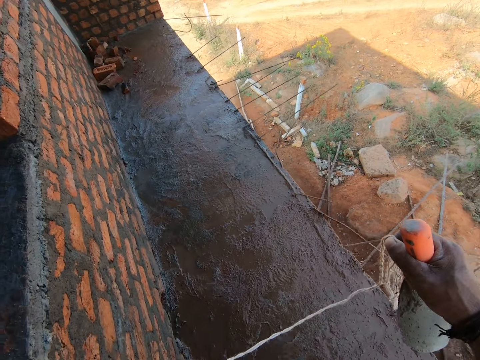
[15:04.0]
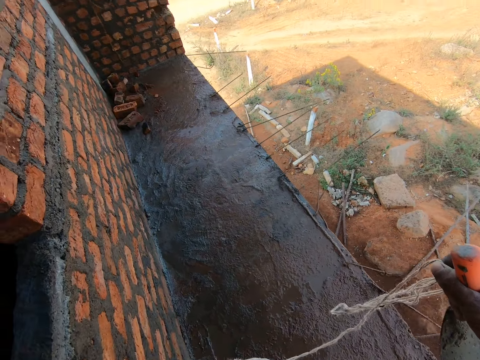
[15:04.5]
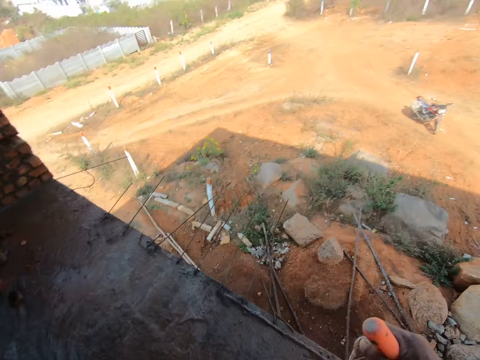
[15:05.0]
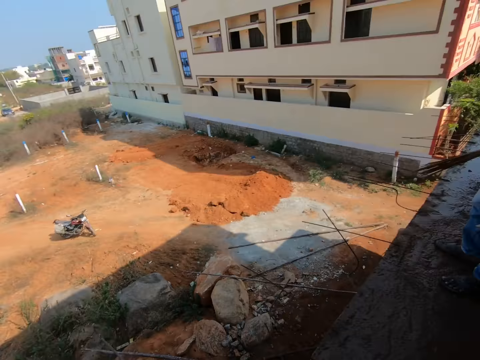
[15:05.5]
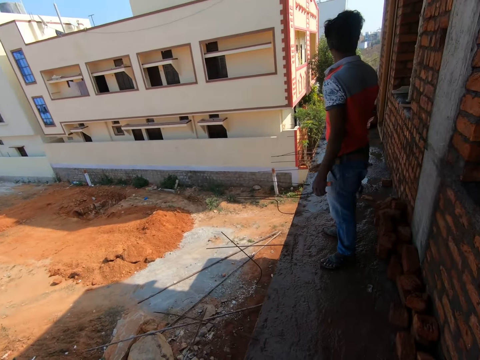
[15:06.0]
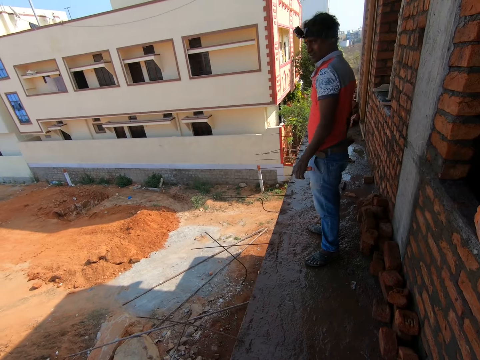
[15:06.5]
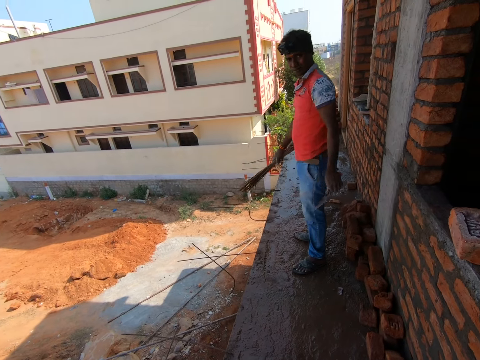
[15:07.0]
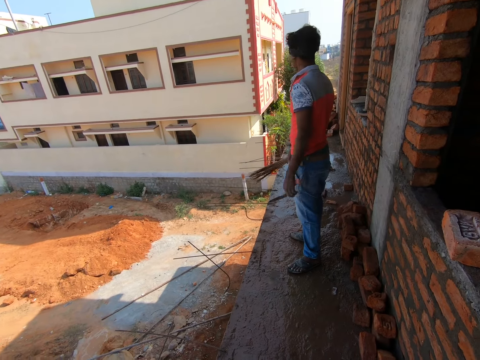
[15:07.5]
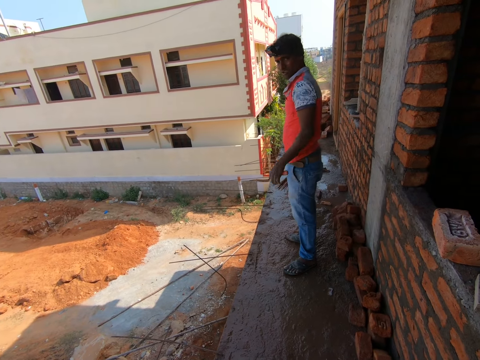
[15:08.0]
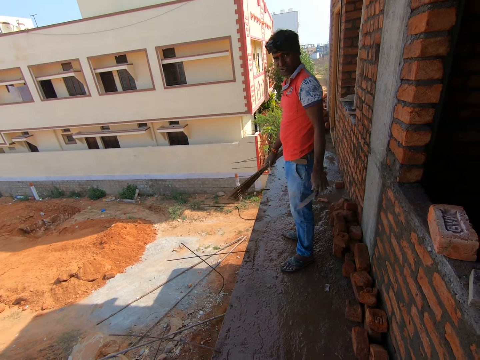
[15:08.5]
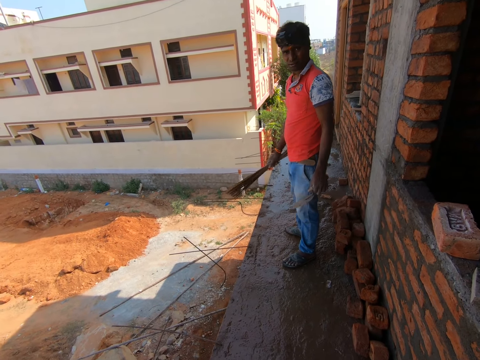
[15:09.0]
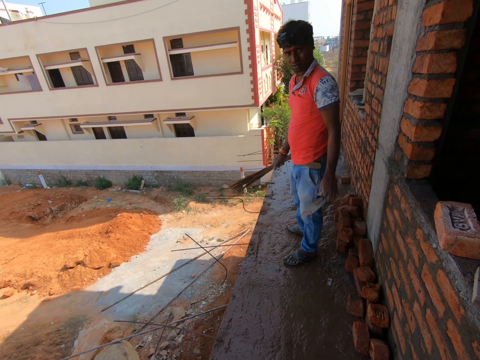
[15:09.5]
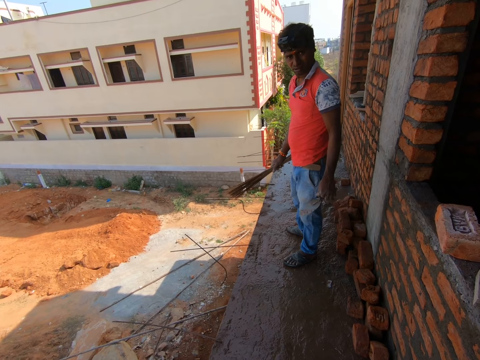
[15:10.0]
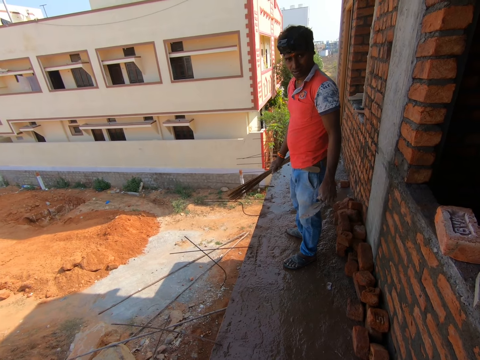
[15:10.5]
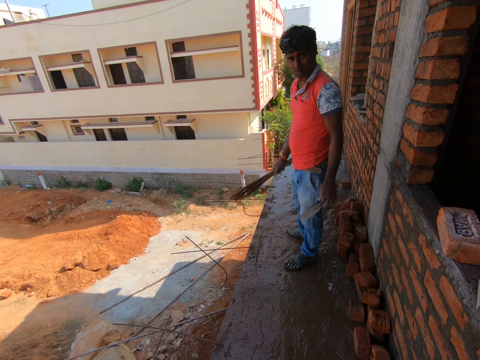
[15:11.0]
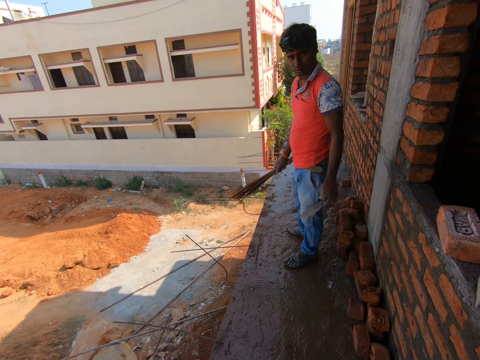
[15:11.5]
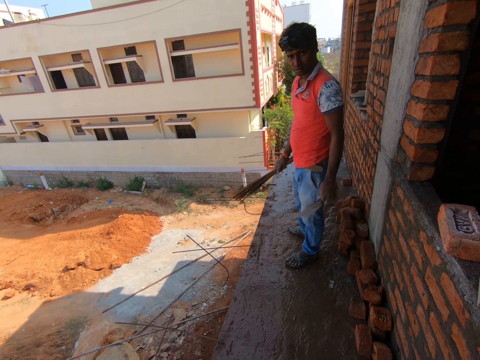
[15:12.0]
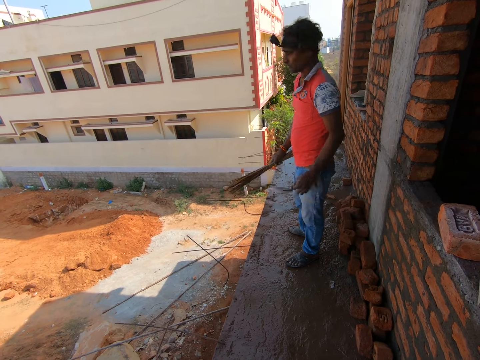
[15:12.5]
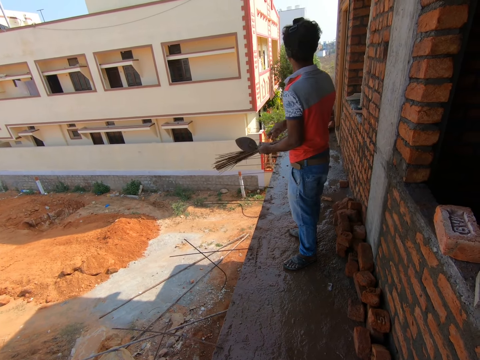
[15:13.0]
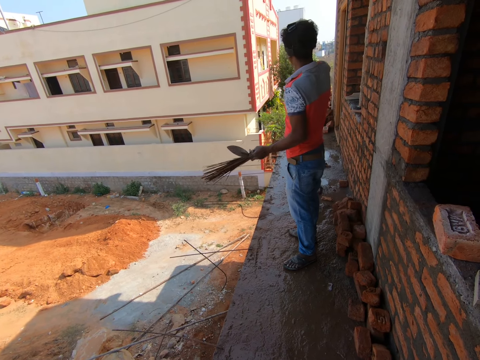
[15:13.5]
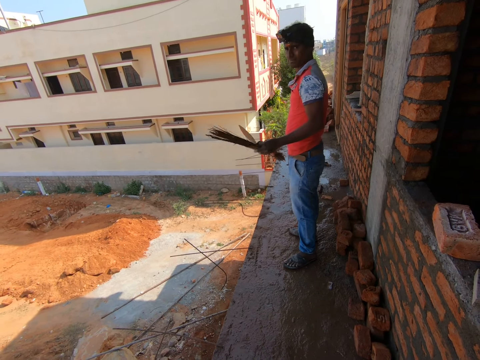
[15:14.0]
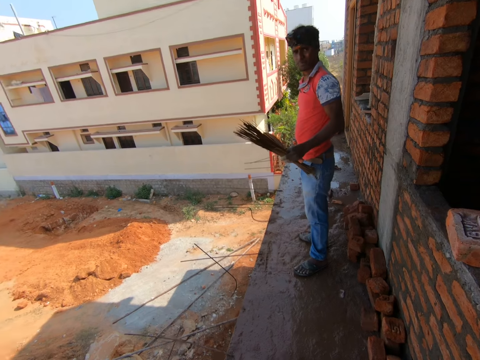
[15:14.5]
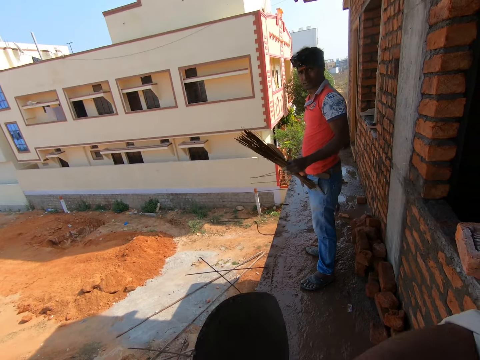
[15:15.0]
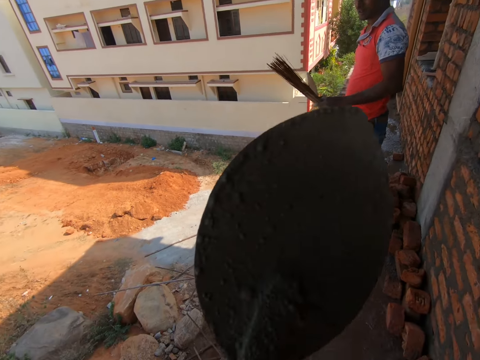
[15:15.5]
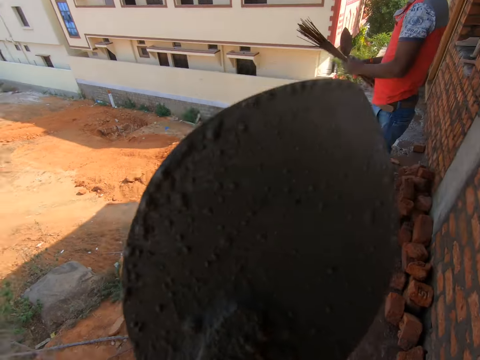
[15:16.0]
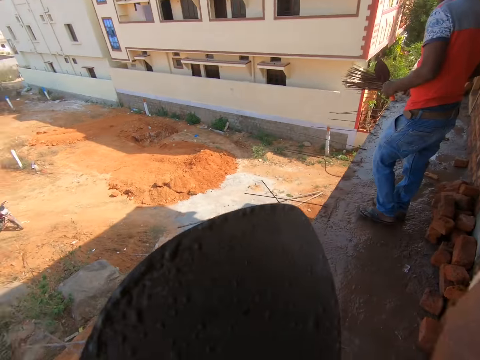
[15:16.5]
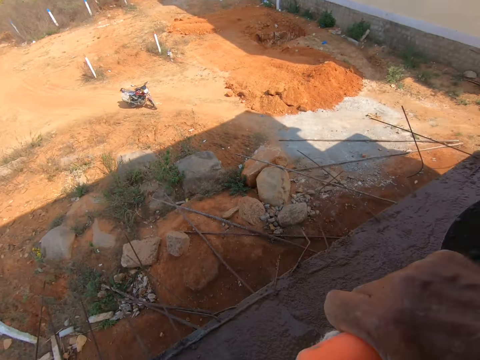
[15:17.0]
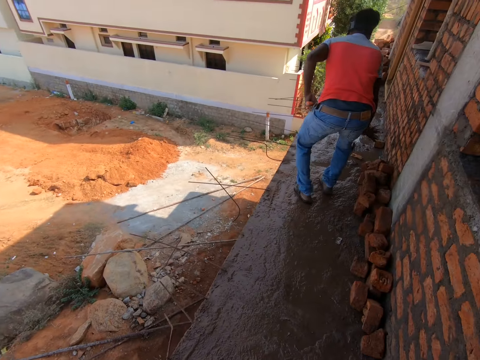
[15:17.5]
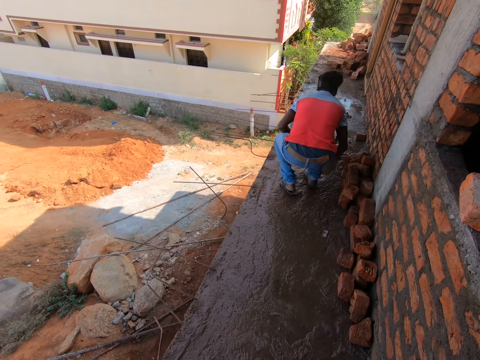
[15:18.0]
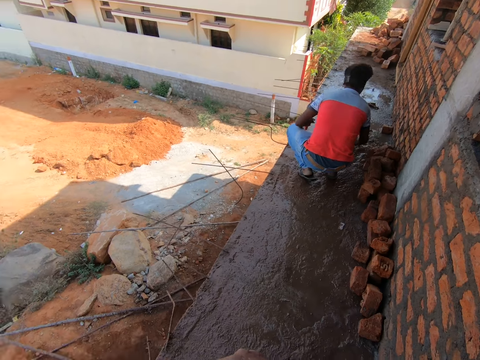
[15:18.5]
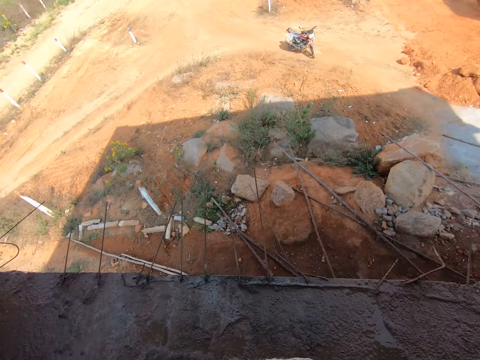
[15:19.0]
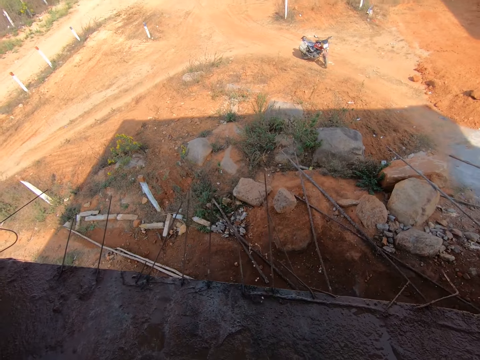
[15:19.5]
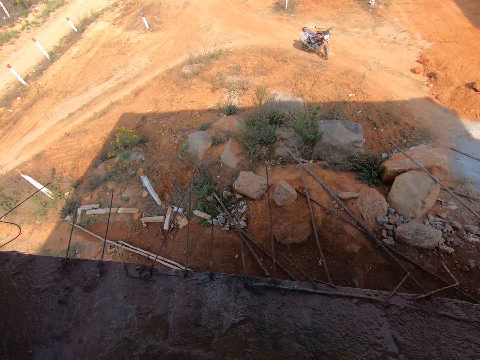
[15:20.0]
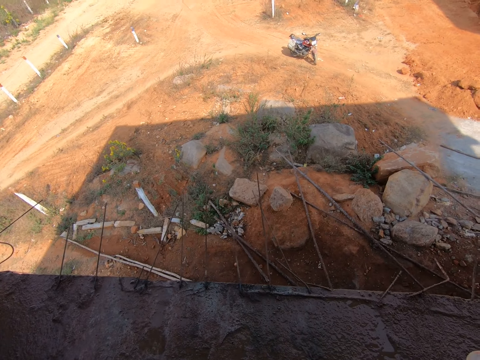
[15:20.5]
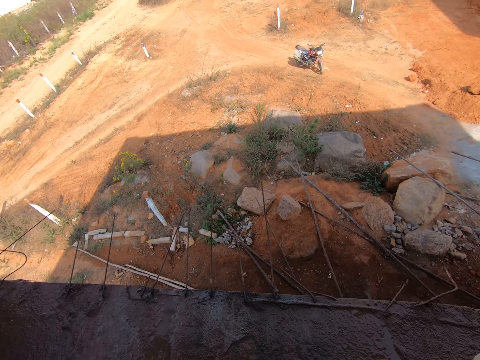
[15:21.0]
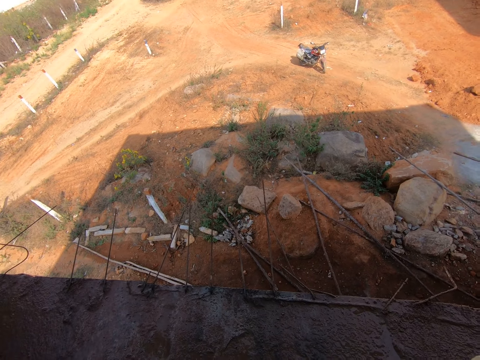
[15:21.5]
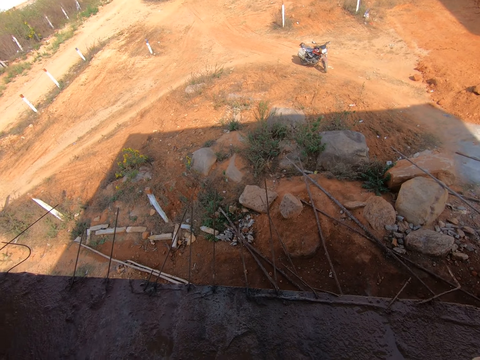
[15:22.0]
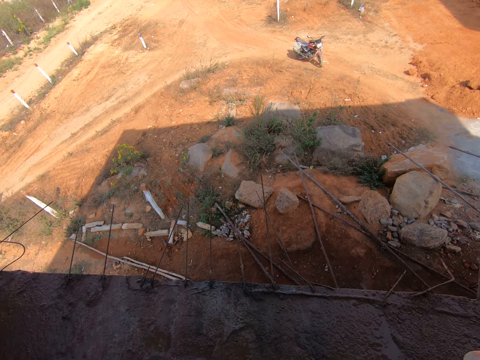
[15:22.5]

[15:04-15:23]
A person holds a trowel. The camera wearer holds the trowel on his hand. He spits to the ground.

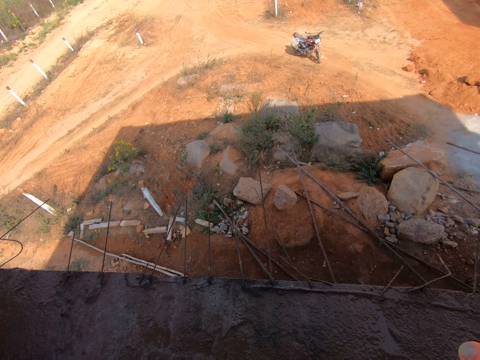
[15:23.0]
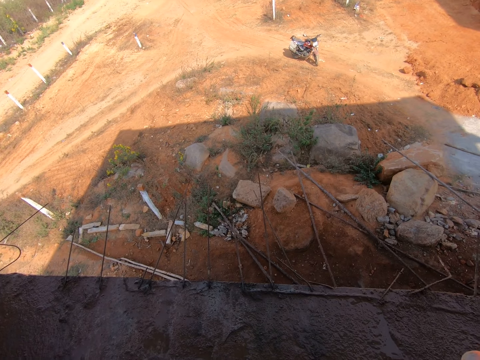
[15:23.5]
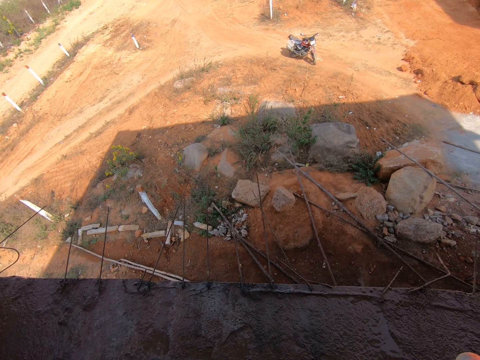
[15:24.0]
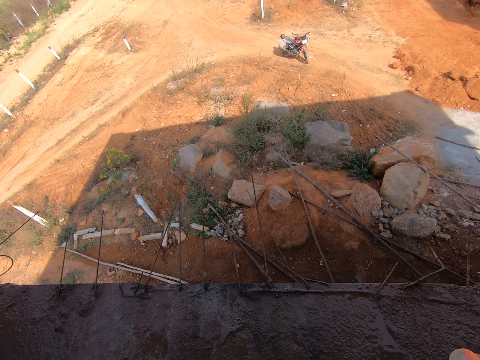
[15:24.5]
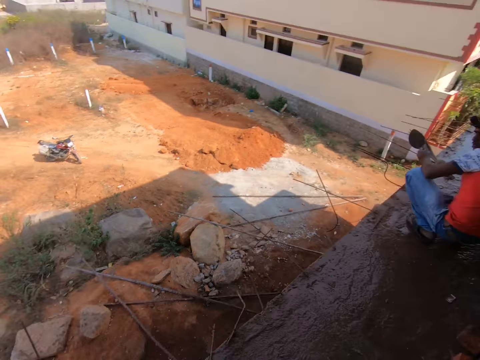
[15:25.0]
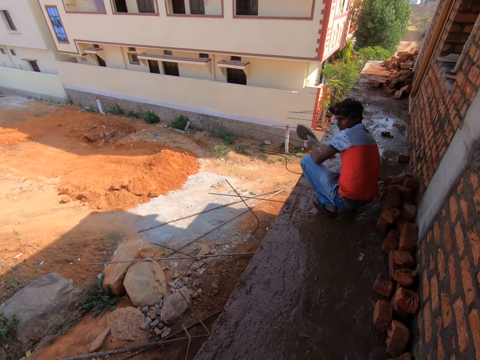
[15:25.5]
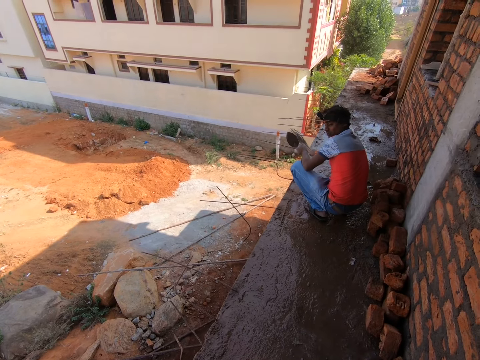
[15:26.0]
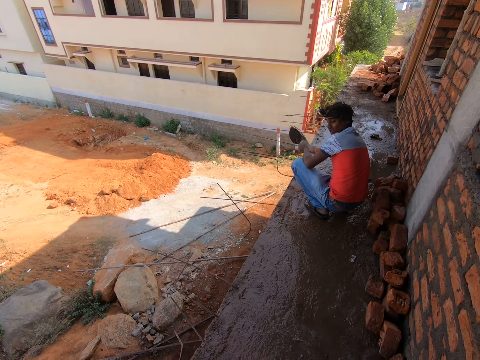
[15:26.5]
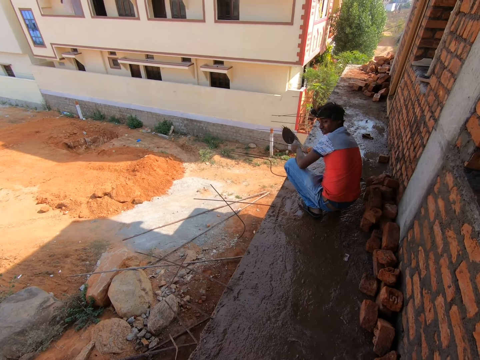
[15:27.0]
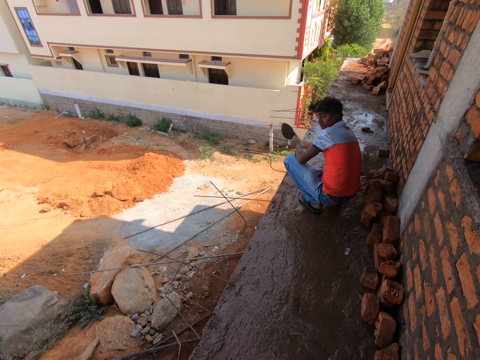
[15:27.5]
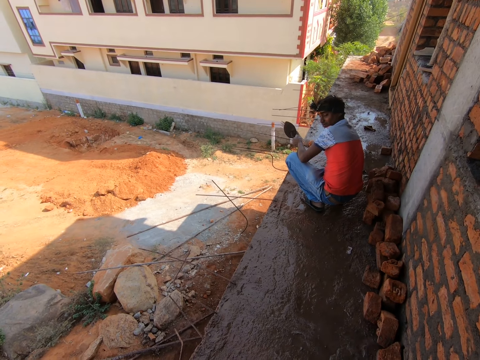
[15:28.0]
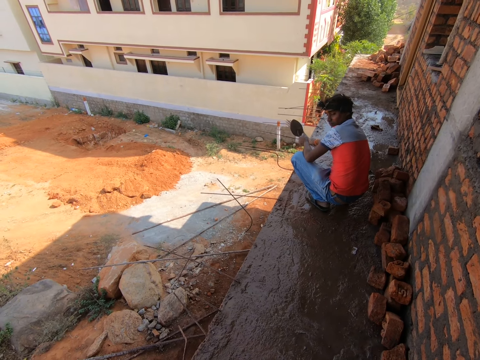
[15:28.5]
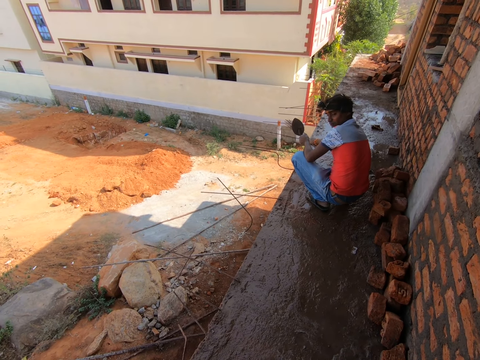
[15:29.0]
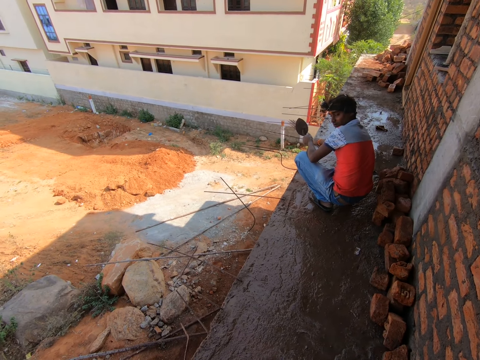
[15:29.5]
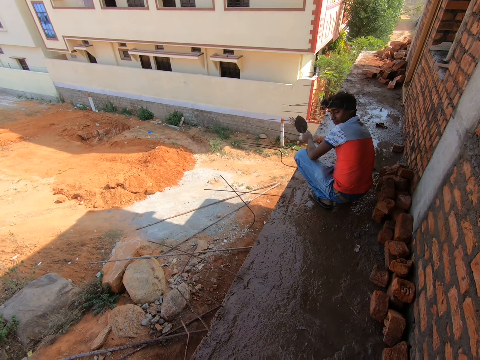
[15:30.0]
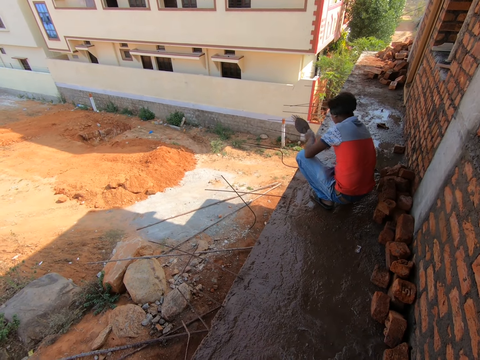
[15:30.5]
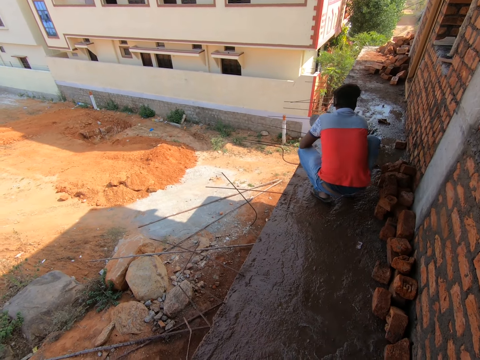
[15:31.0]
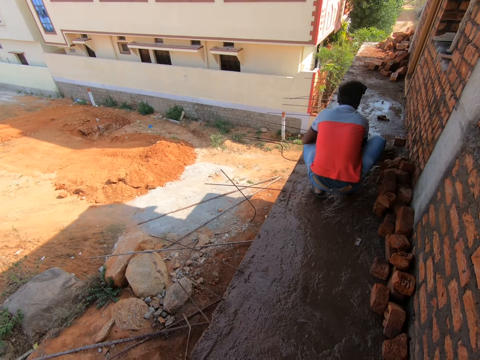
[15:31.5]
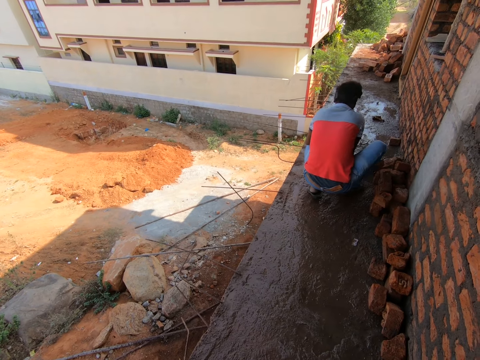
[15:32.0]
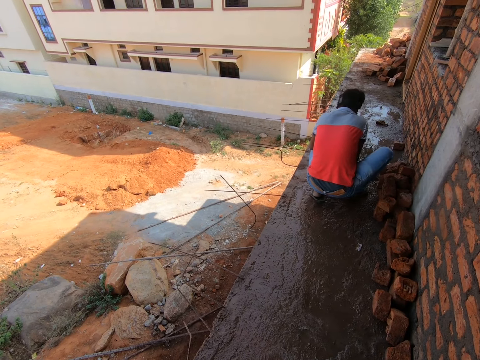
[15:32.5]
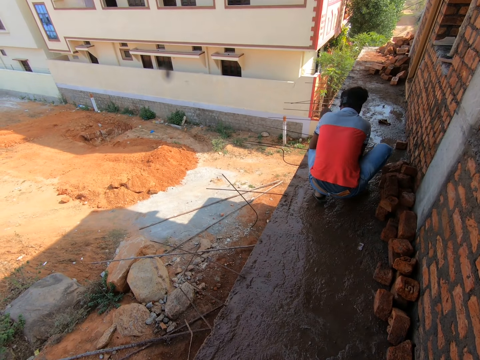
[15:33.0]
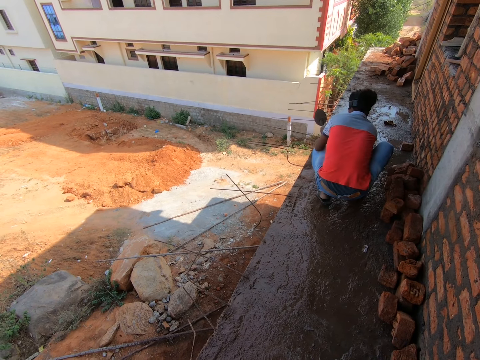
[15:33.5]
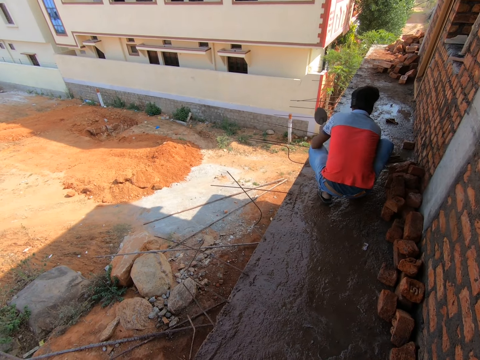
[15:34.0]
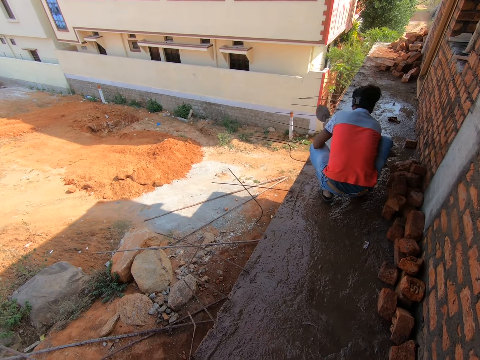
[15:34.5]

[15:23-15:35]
The camera wearer looks at a man. The man sweeps the floor with a broom.
